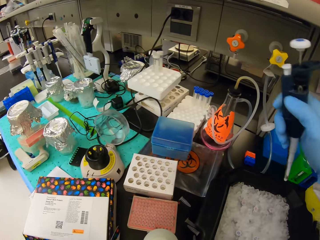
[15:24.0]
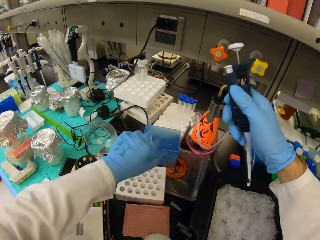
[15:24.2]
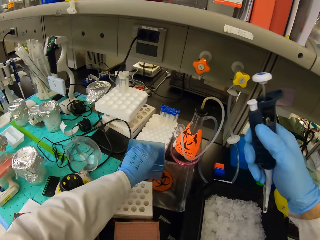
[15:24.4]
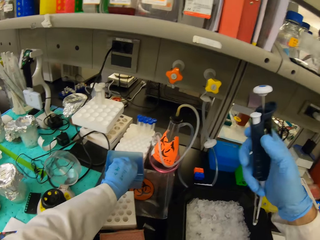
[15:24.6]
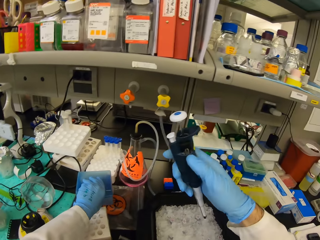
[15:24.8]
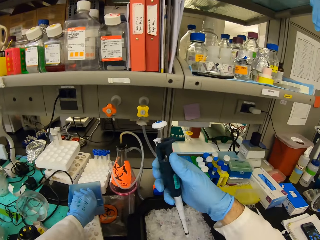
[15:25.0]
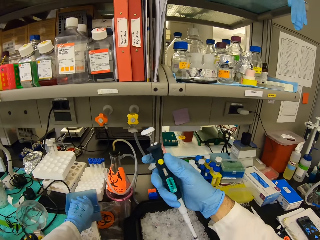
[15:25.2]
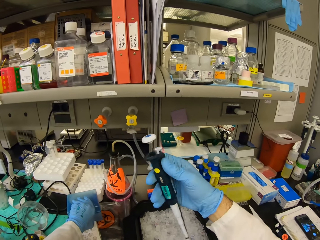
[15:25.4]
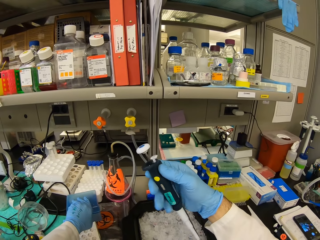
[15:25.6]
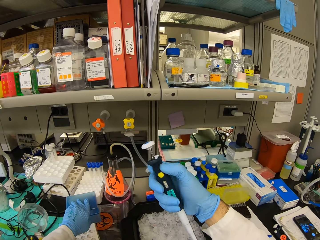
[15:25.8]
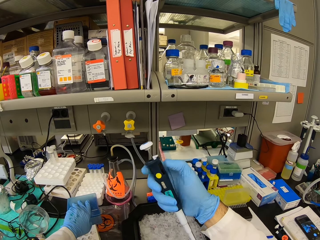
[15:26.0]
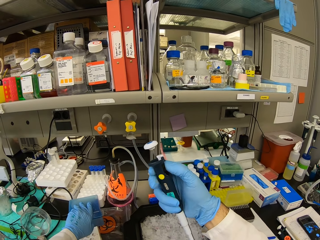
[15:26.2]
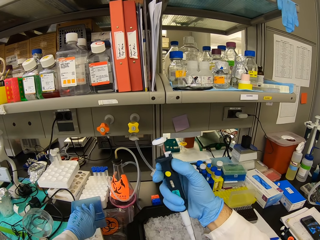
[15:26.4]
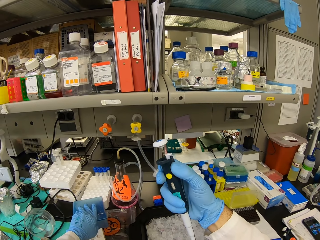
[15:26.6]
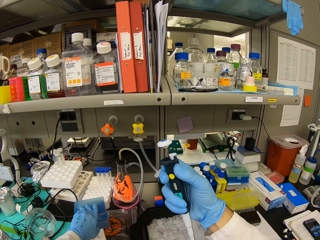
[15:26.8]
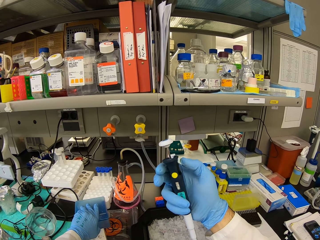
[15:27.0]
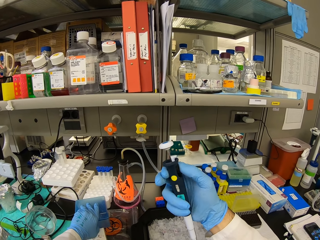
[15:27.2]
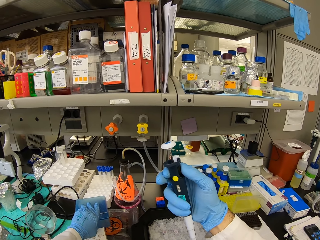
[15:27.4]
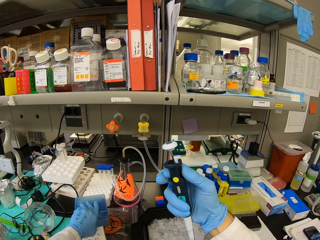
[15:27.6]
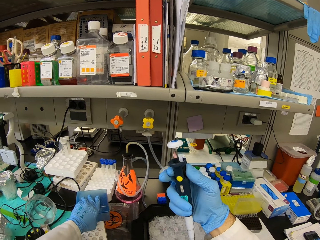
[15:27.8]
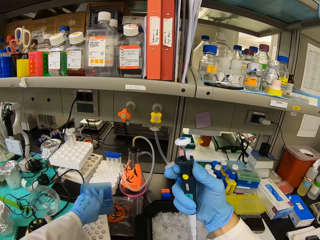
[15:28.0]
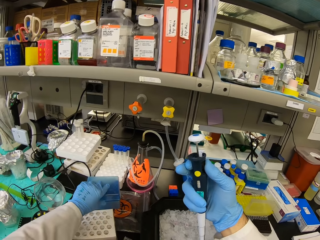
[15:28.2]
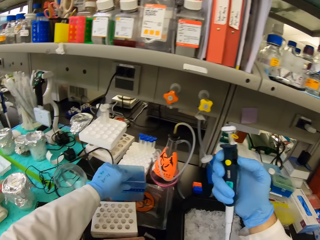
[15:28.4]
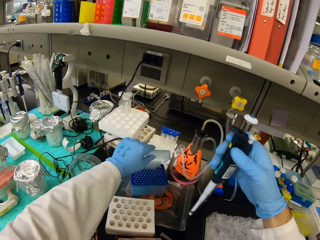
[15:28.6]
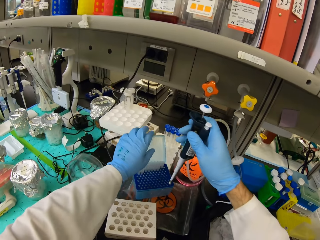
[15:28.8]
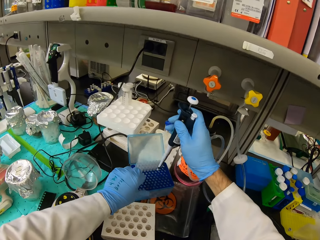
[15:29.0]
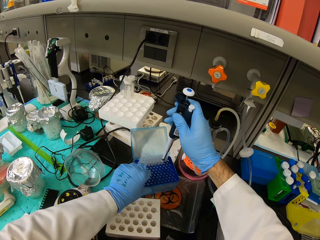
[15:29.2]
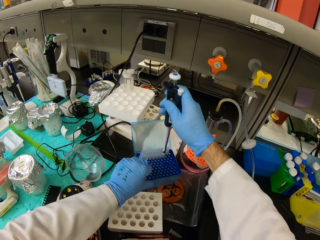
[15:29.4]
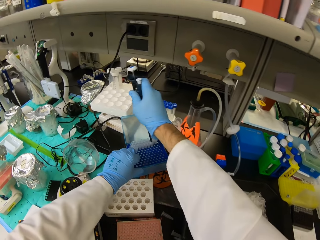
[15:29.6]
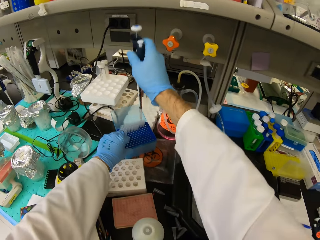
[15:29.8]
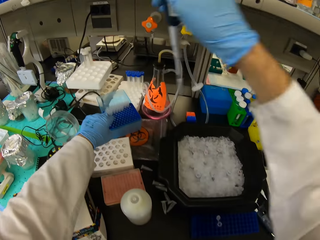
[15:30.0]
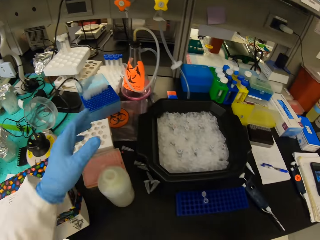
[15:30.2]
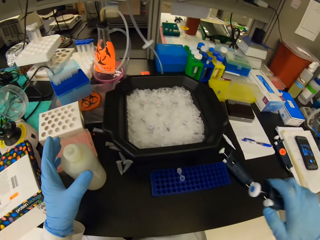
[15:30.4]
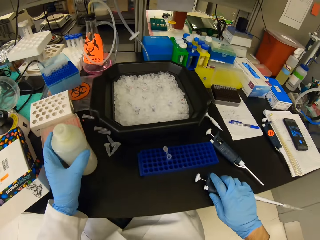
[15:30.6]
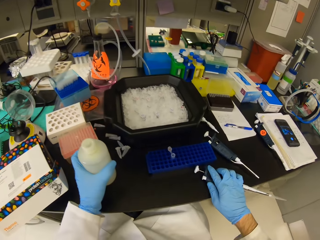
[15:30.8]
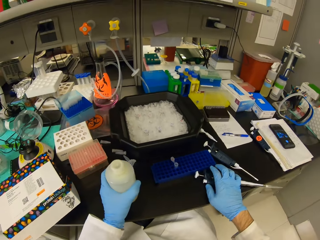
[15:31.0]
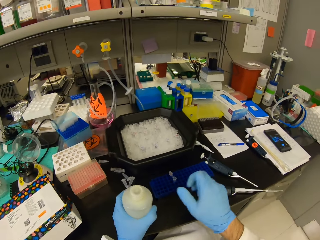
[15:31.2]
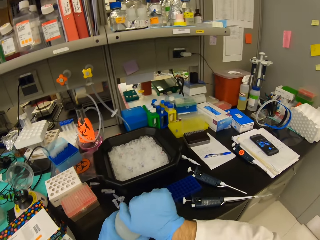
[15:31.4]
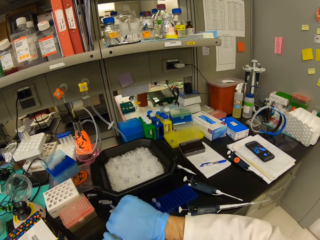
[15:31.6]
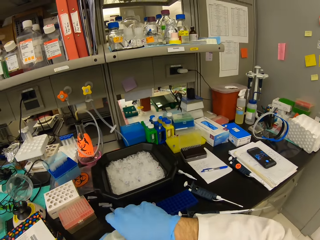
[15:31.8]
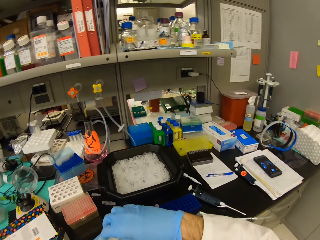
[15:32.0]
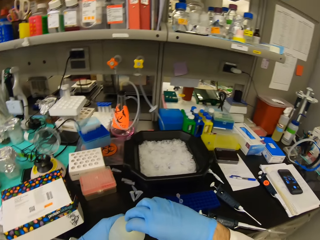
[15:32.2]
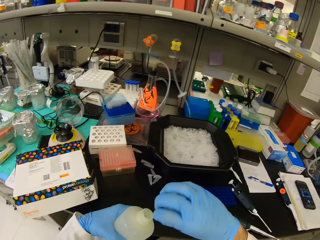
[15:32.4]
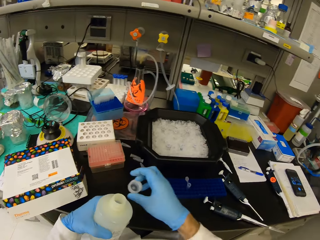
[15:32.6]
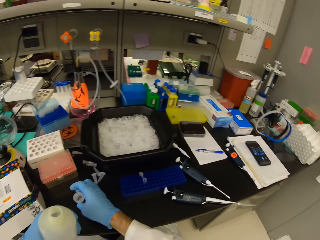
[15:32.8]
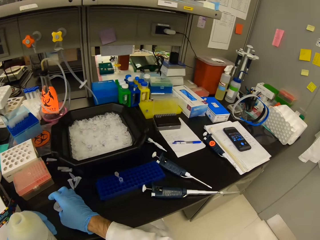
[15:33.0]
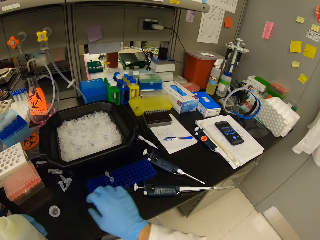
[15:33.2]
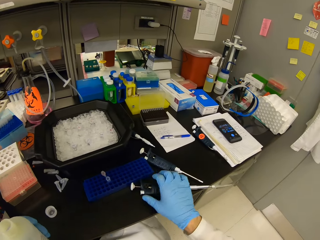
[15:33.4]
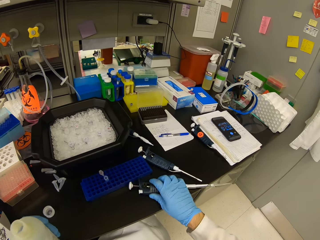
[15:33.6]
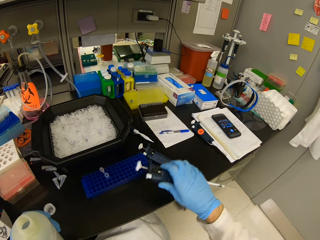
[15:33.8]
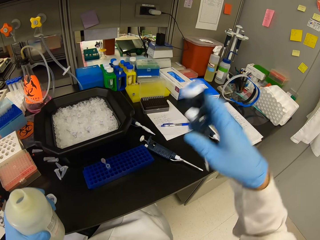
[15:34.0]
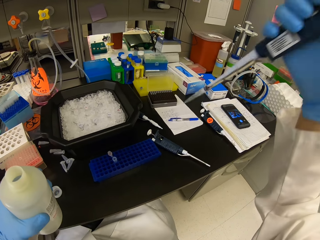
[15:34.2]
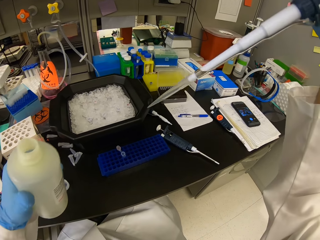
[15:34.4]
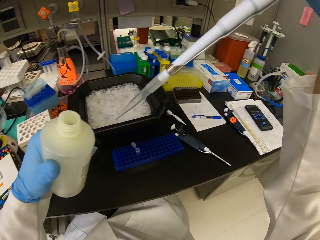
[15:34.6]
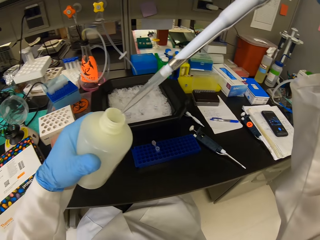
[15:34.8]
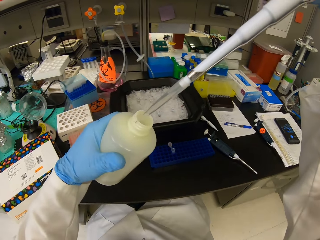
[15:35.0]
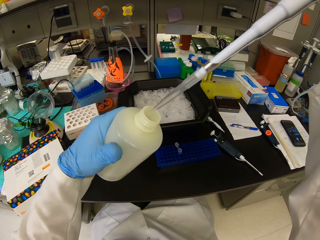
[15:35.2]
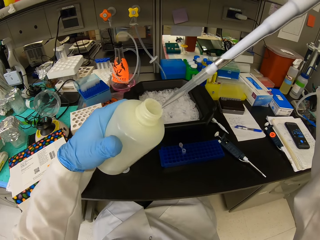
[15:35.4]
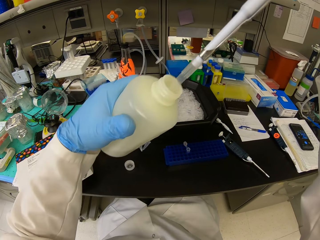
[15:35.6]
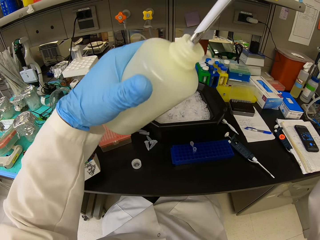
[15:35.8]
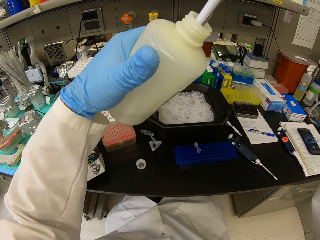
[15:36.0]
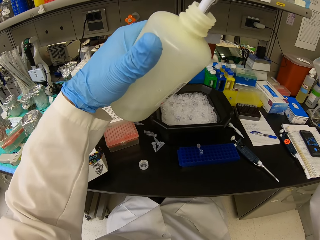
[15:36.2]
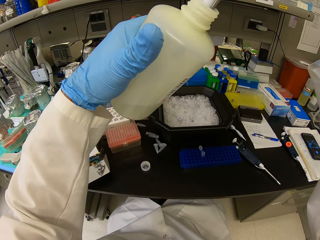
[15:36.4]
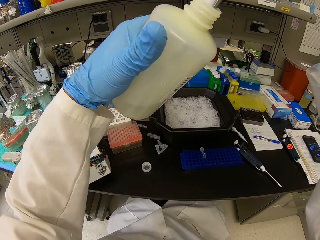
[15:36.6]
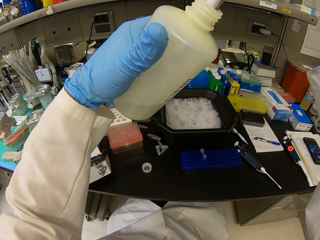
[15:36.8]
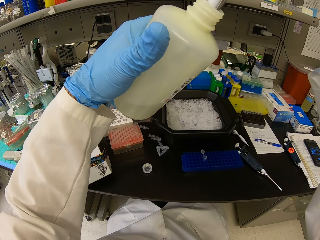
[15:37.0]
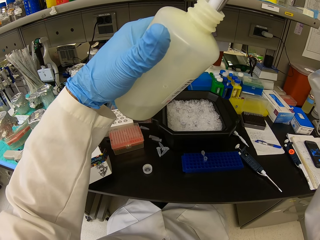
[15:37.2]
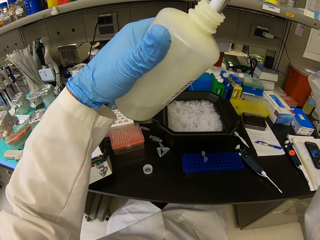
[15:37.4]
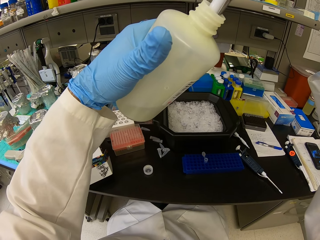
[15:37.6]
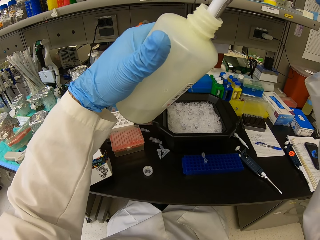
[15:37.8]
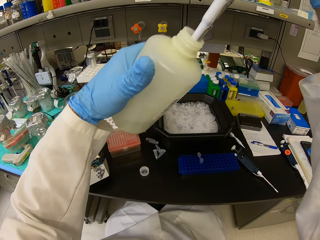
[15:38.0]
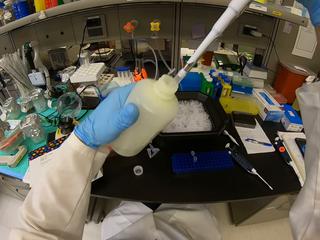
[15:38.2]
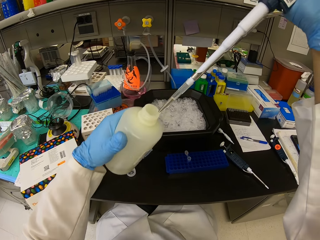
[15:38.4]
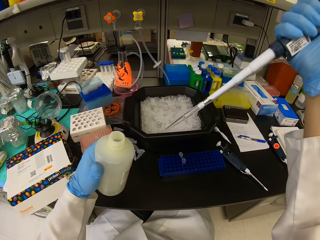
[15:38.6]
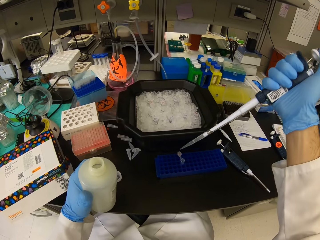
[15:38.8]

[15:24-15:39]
The camera wearer holds the plastic storage box with the left hand. They adjust a micropipette or syringe. They rotate the syringe. They open the plastic storage box with the left hand. They fill up the syringe from the storage box. They open the plastic bottle. They place the bottle top on the table. They pick up the syringe. They fill up the syringe with liquid in the plastic bottle.

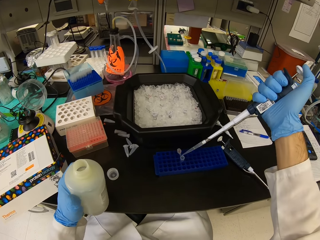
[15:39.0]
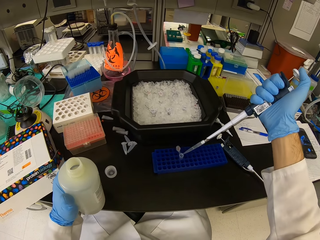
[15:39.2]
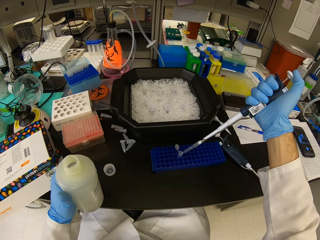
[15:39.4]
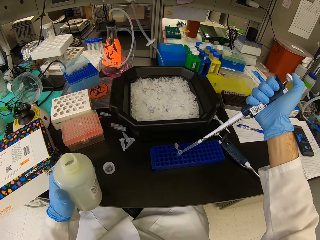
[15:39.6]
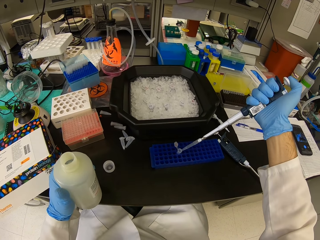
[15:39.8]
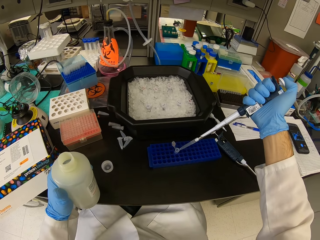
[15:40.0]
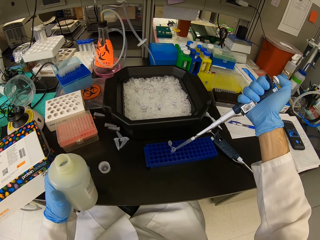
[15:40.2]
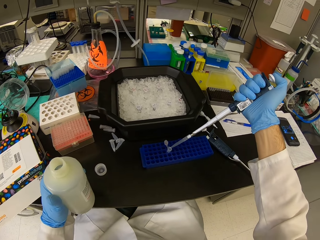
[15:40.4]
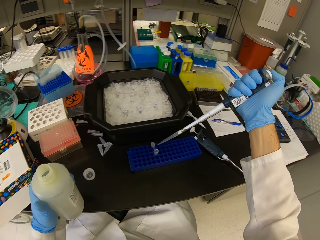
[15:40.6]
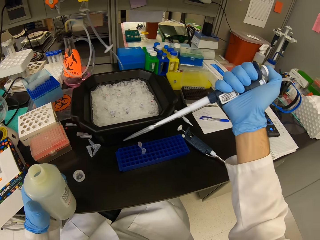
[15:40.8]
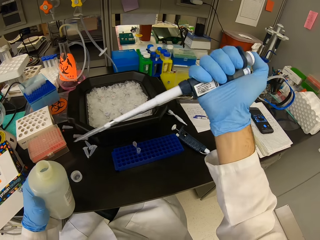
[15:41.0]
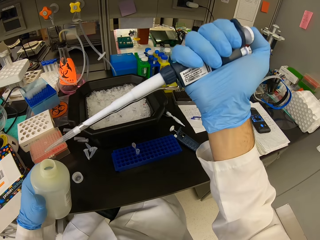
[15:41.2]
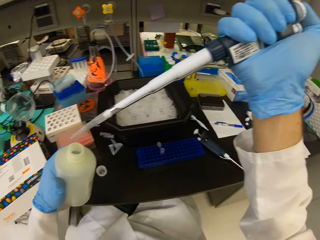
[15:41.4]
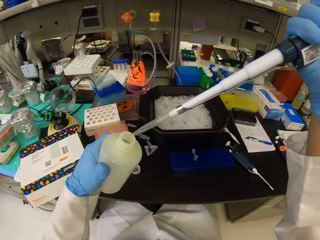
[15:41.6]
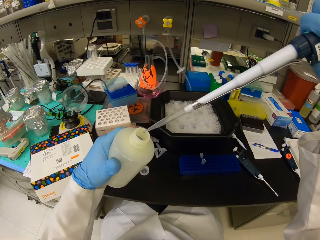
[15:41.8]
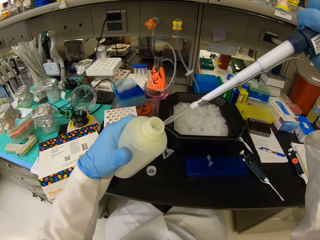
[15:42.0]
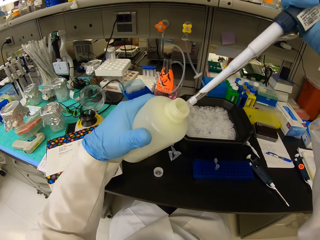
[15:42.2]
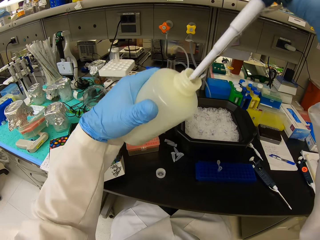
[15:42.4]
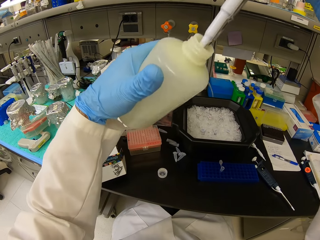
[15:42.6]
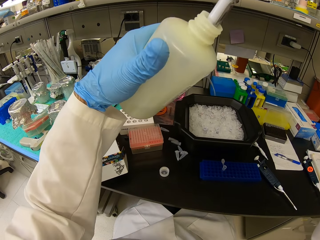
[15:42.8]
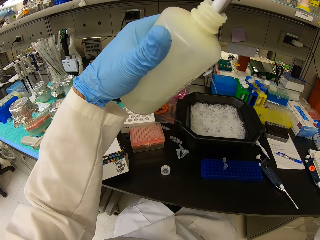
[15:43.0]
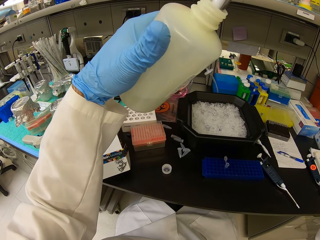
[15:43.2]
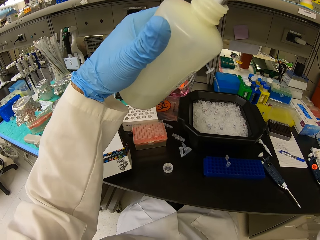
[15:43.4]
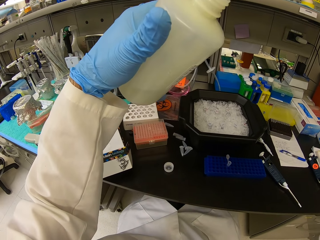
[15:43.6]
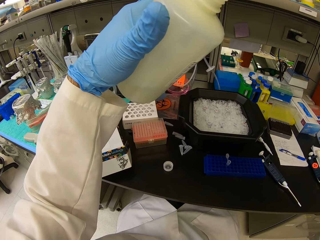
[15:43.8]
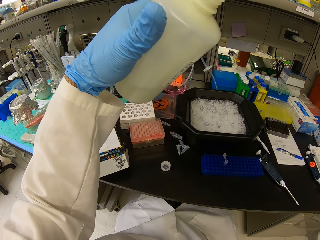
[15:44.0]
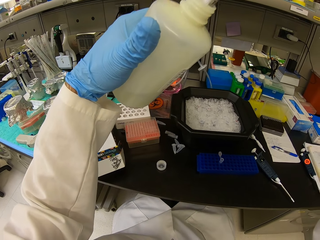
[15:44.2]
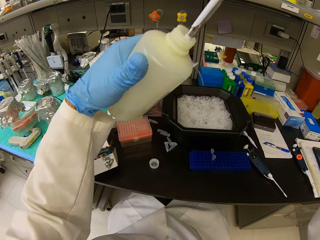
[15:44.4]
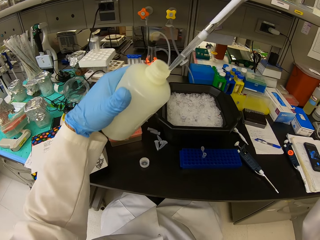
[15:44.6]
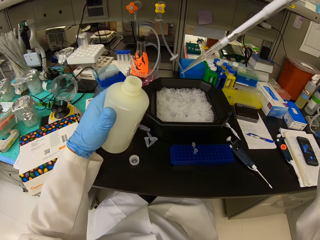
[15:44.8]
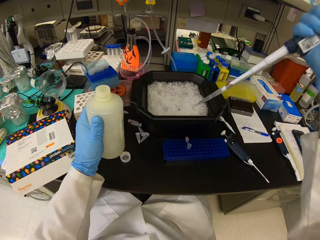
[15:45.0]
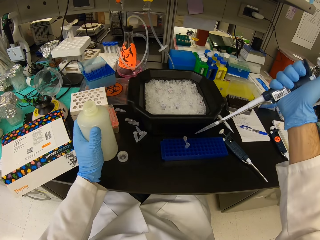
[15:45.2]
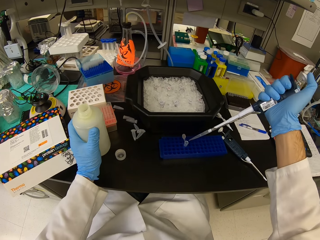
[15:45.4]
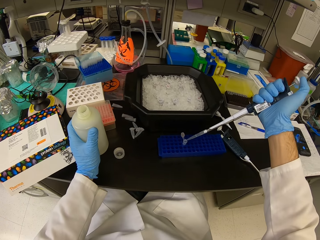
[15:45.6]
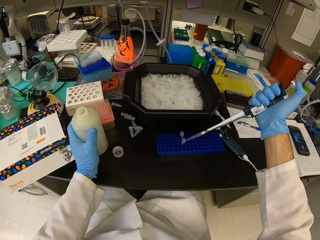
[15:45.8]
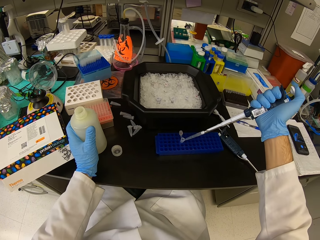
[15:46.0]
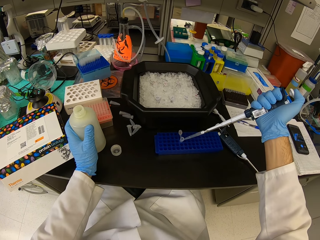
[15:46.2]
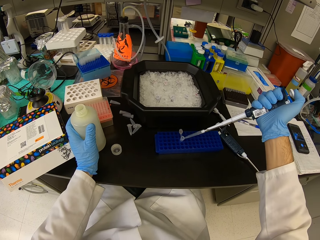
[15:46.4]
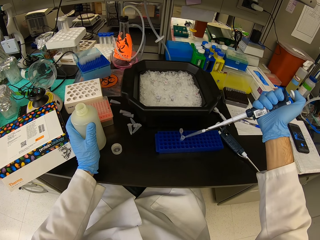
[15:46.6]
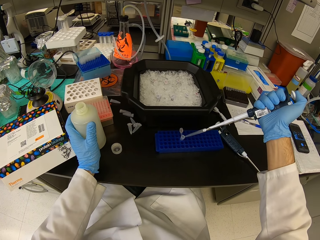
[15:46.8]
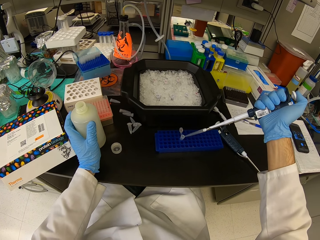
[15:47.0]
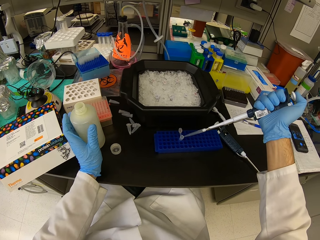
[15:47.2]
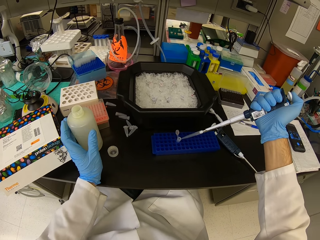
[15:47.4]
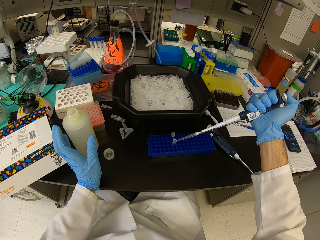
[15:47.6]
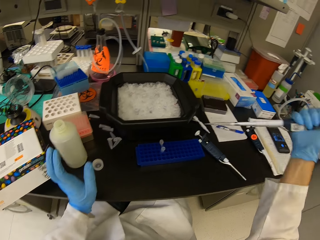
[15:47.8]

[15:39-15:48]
The camera wearer pours liquid in the test tube. They place the syringe in the plastic bottle. They fill up the syringe. They pour liquid in the test tube.
